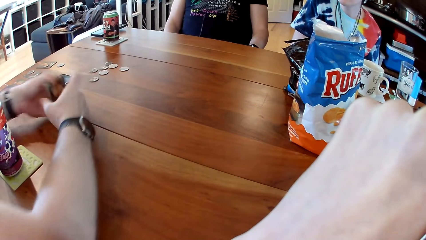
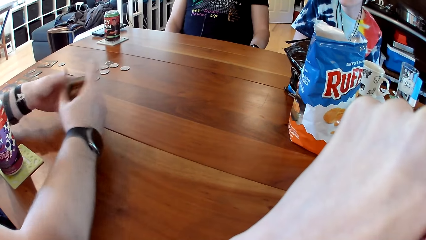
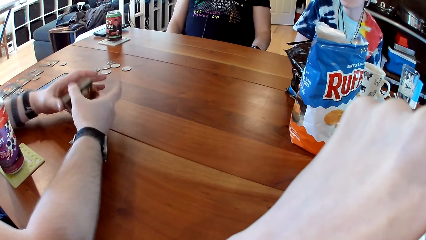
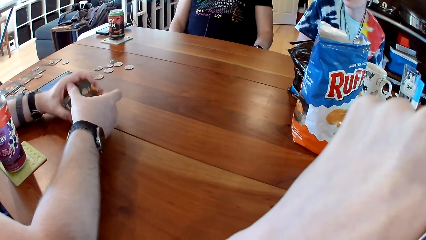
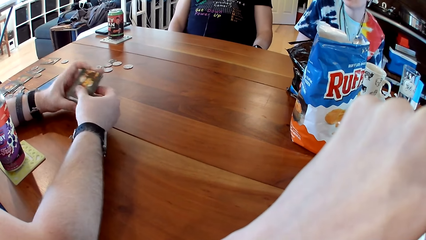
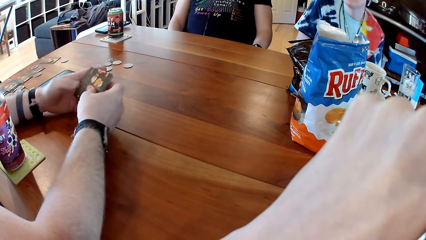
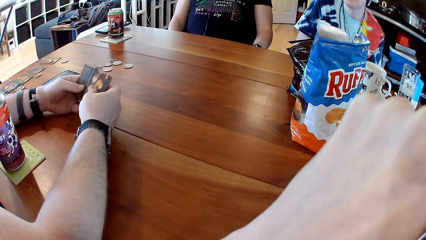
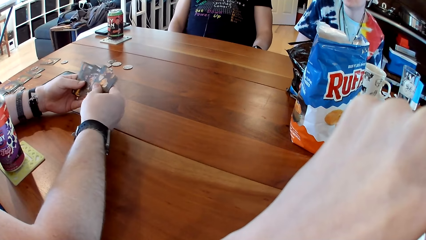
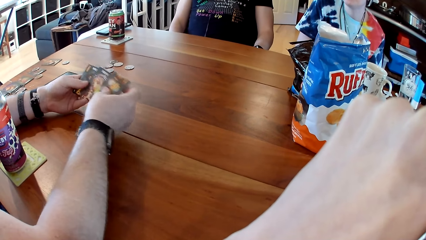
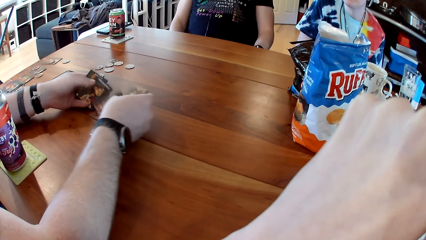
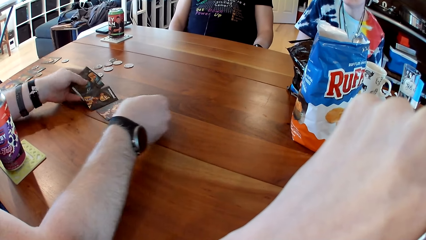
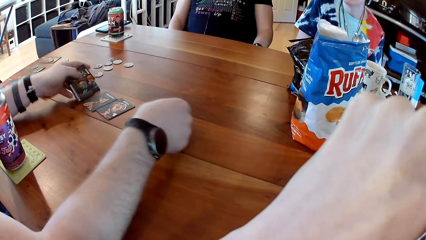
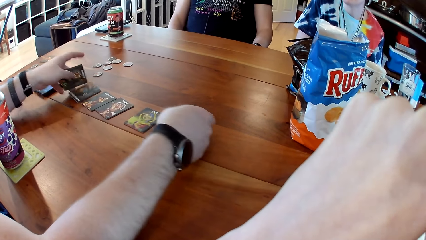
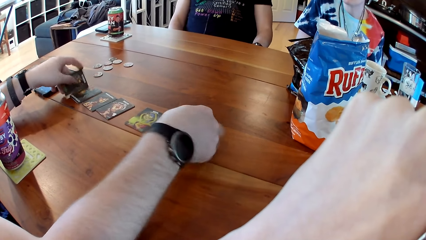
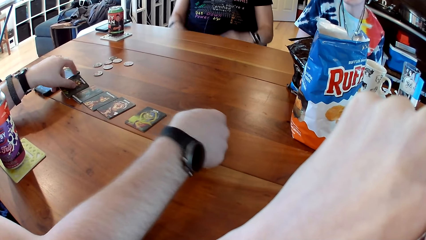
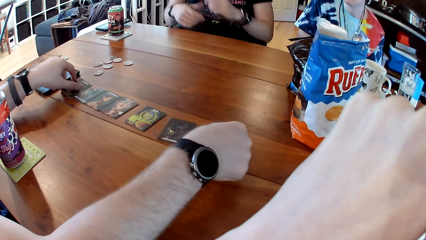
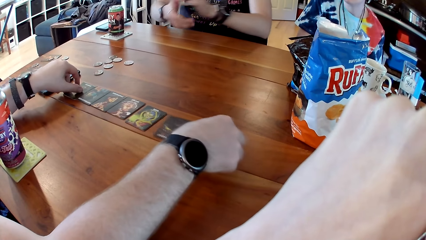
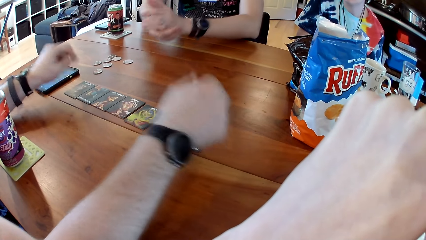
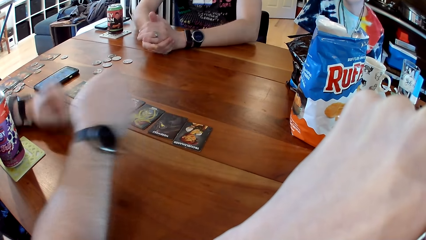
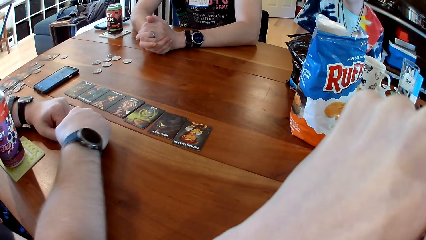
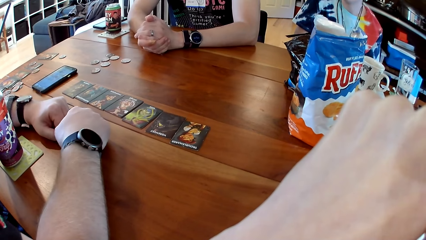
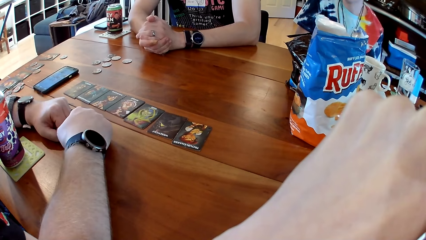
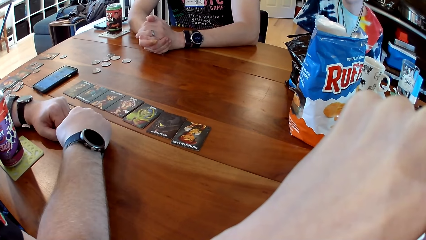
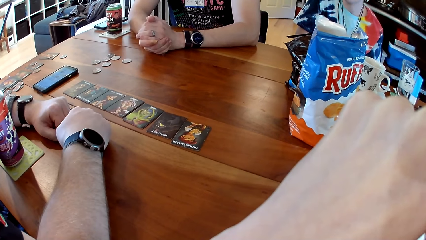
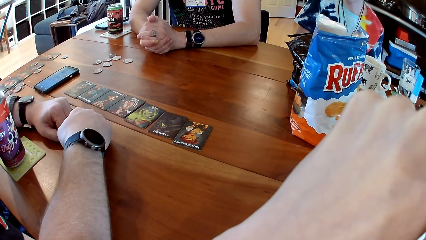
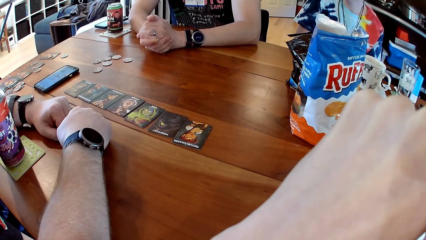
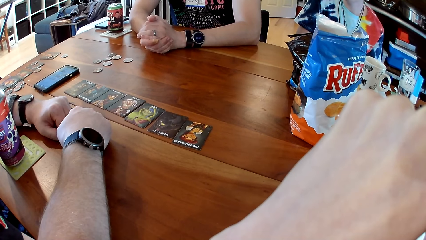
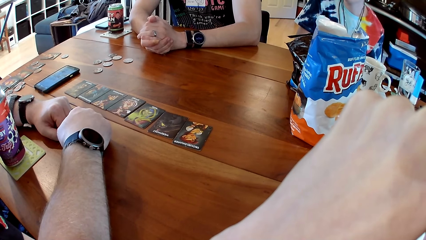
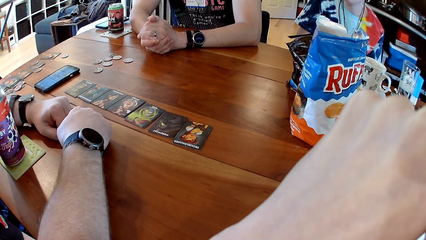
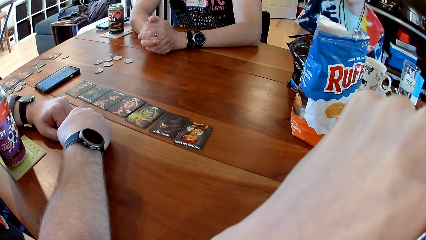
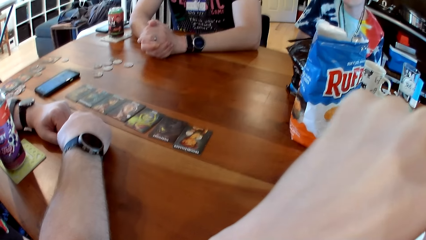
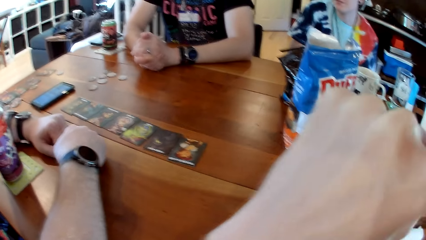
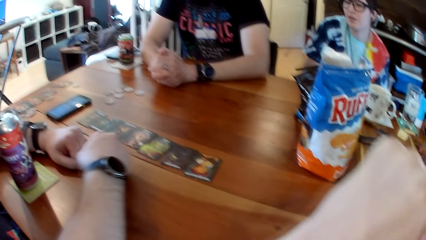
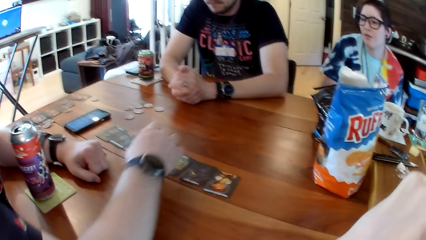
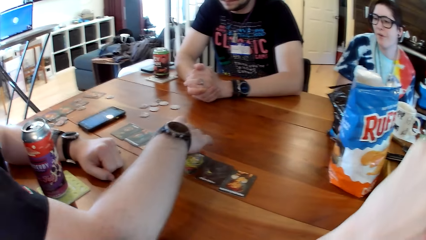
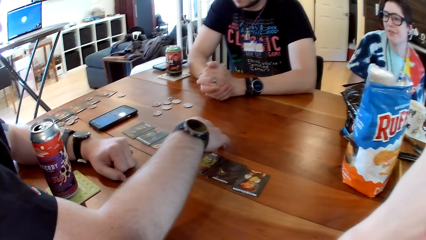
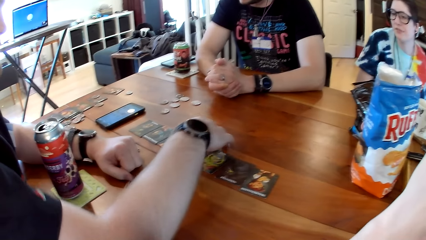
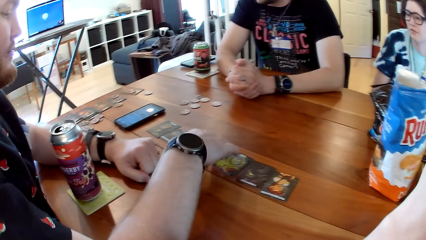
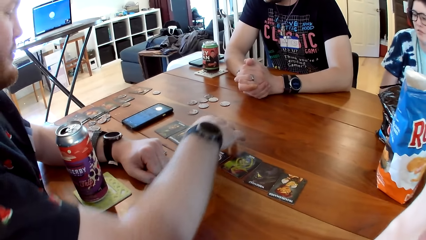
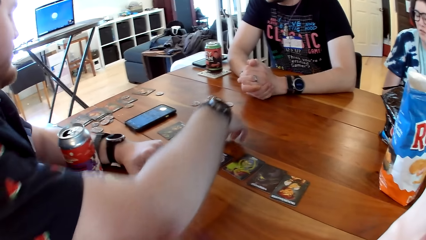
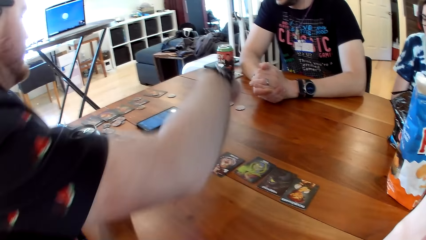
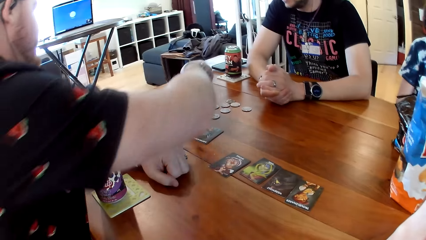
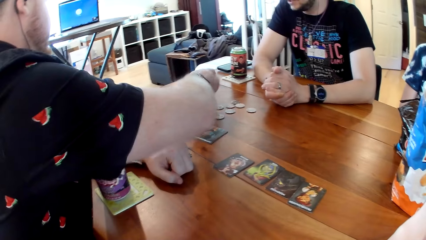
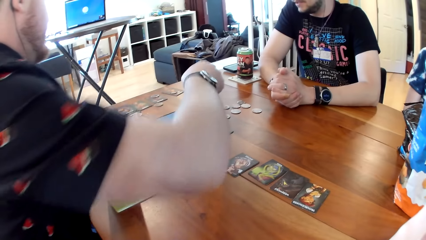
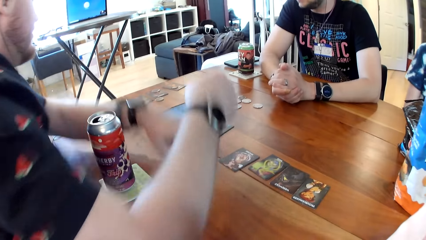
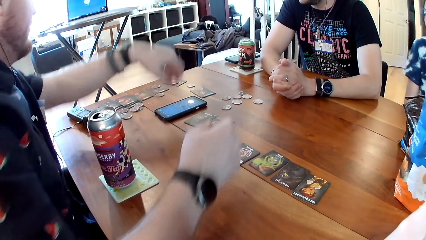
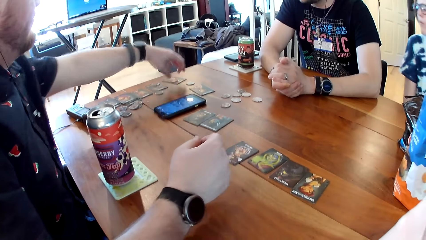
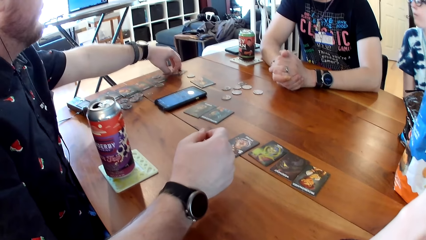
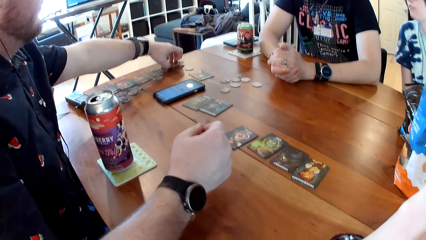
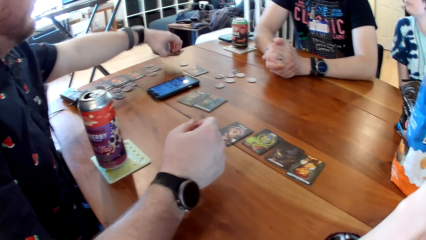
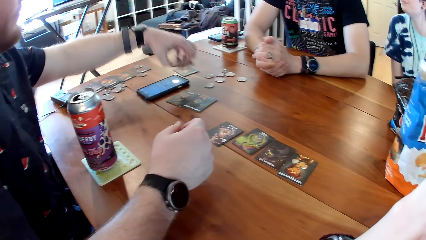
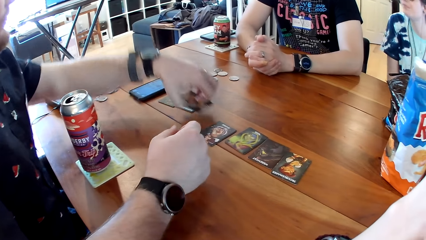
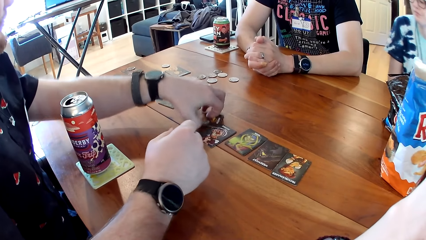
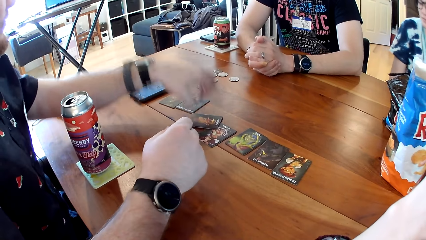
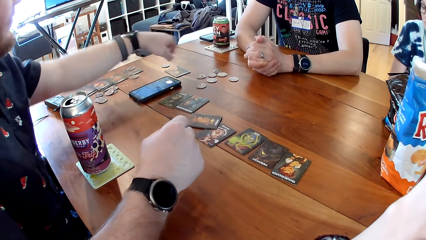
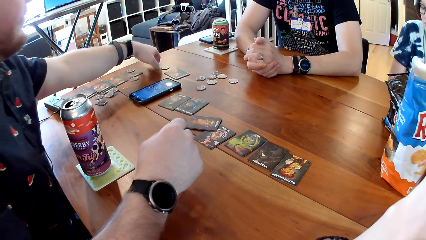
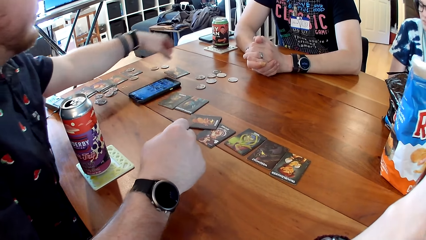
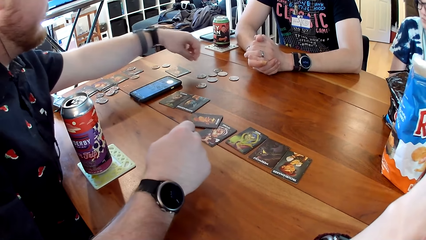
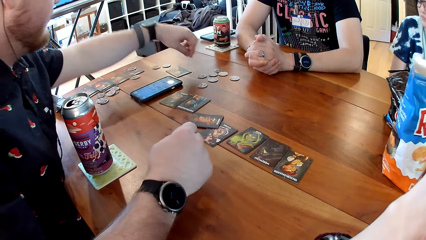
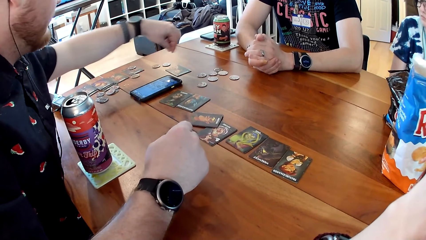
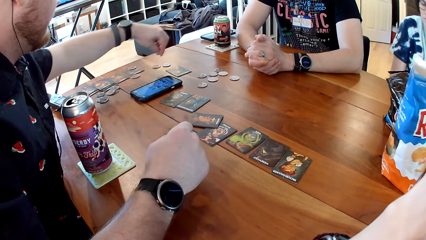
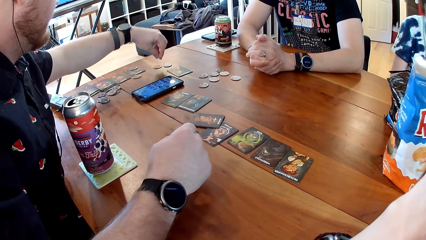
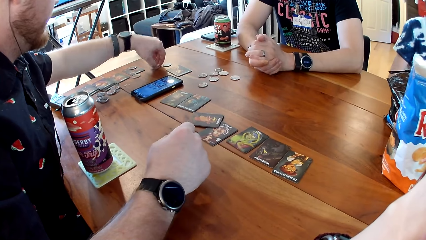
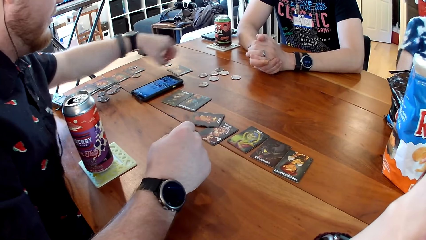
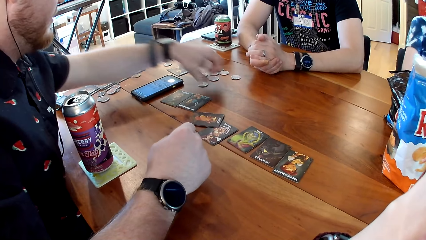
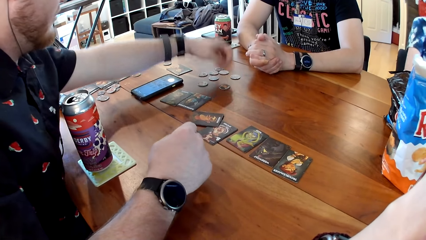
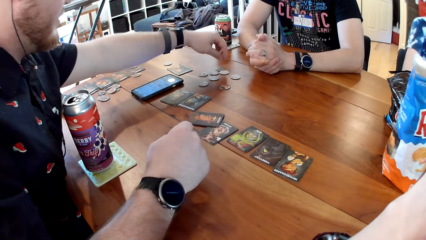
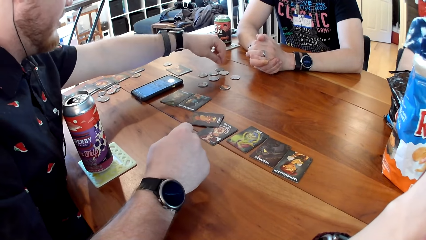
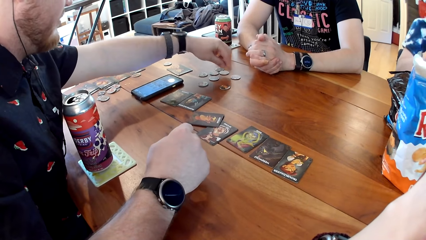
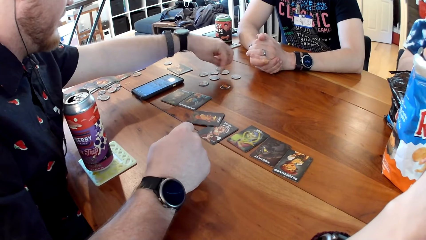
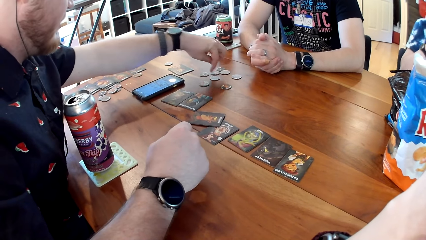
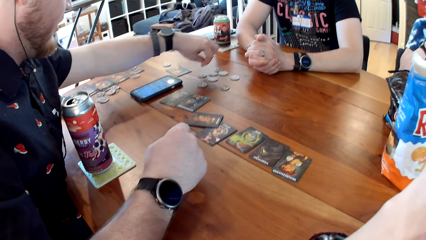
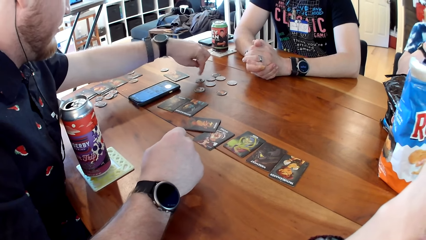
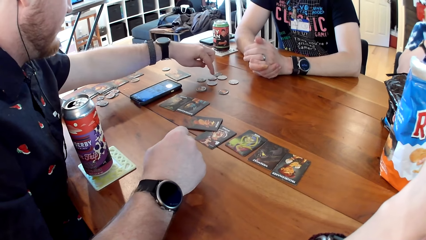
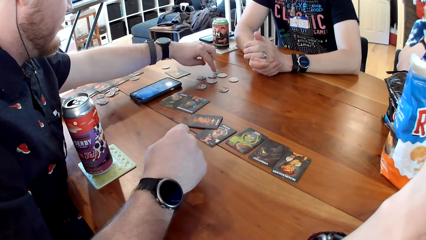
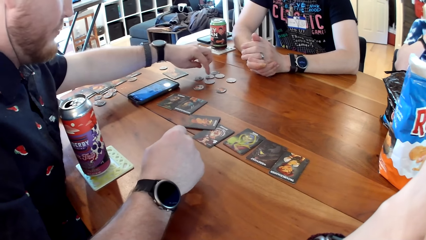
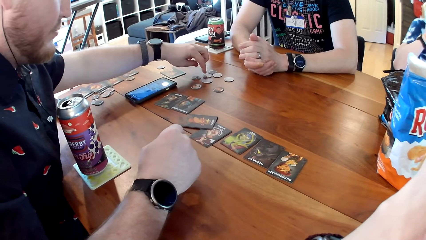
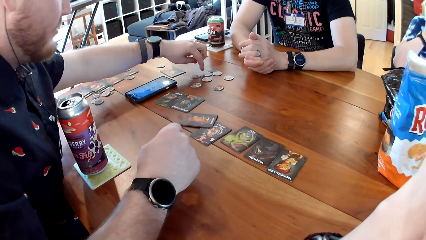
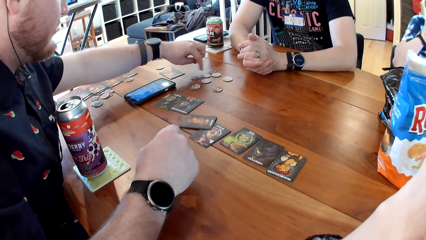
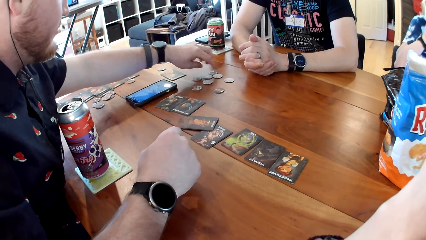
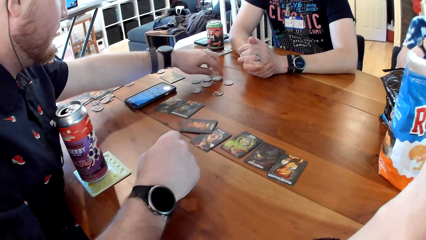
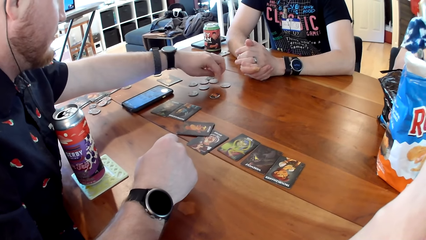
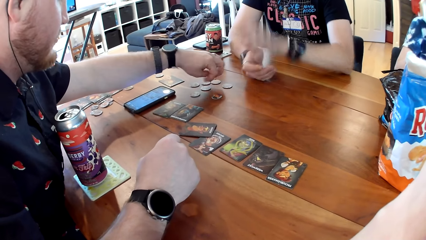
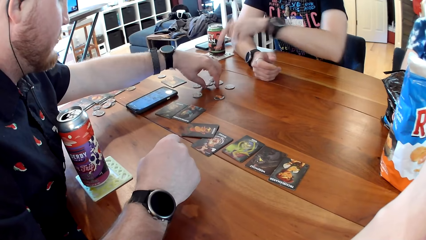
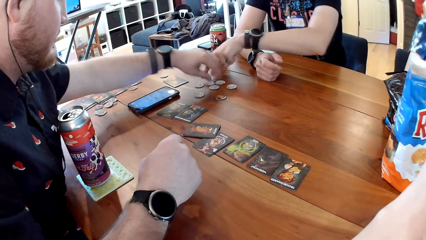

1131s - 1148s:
A man moves the coins and holds the game cards with his hands. He spreads the game cards on the table with his hands and puts the cards on the table. Another man places his hands on the table. The first man places his hands on the table, touches the game card on the table with his right hand, moves his hand on the table, and drops the token on the table with his right hand. He picks up the game card with his left hand and drops the game card on the table with his left hand. He picks up the token from the table with his left hand, drops the token on the table with his left hand, and counts the coins.
